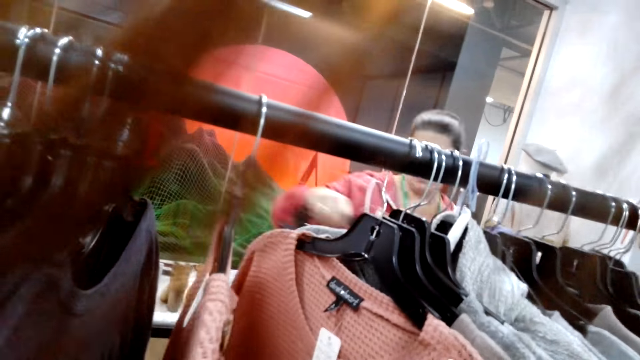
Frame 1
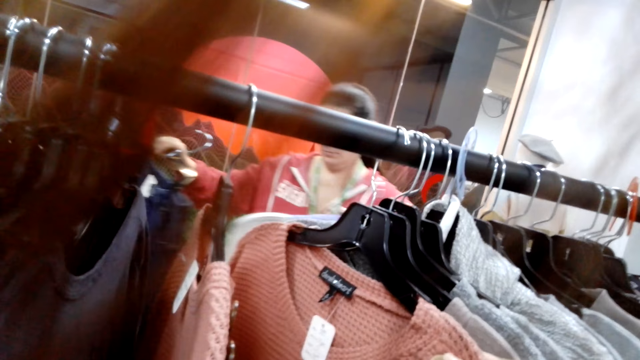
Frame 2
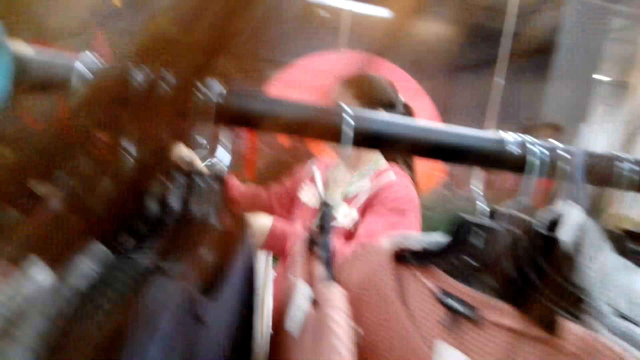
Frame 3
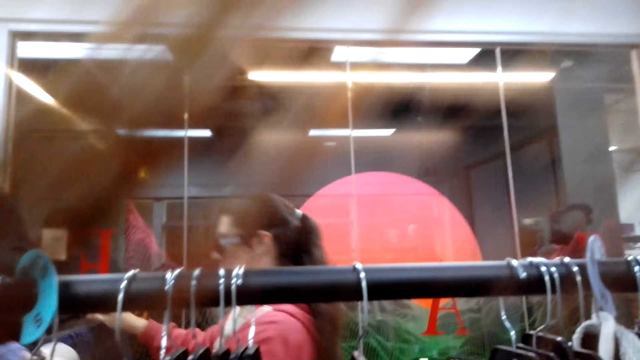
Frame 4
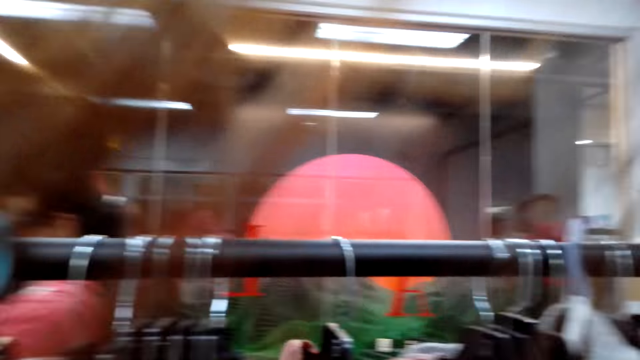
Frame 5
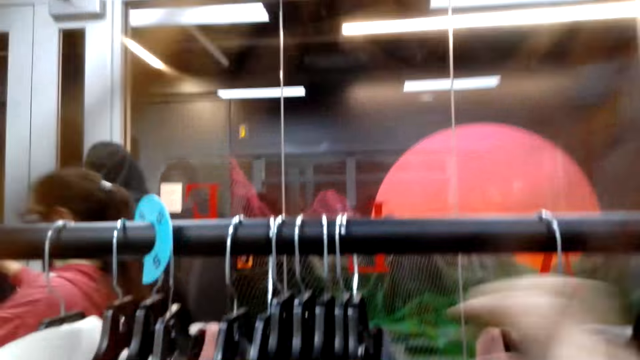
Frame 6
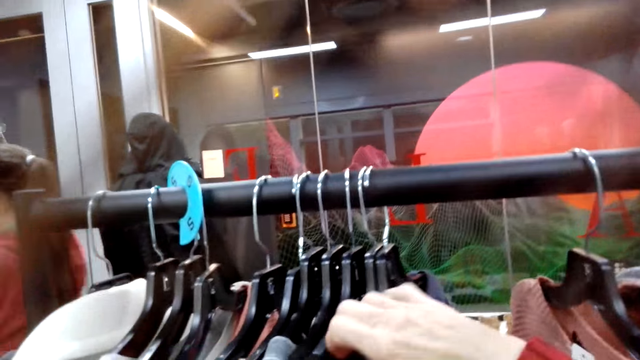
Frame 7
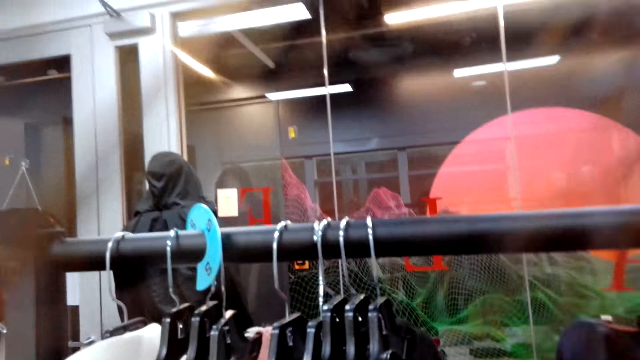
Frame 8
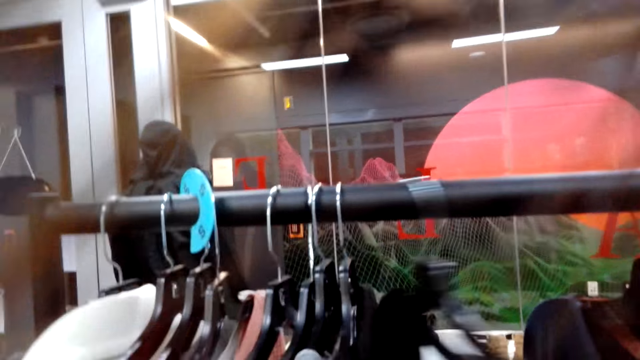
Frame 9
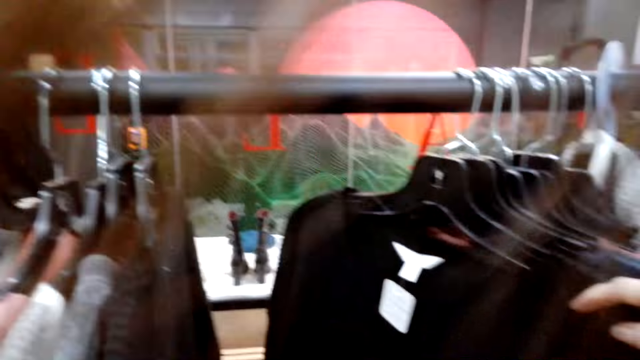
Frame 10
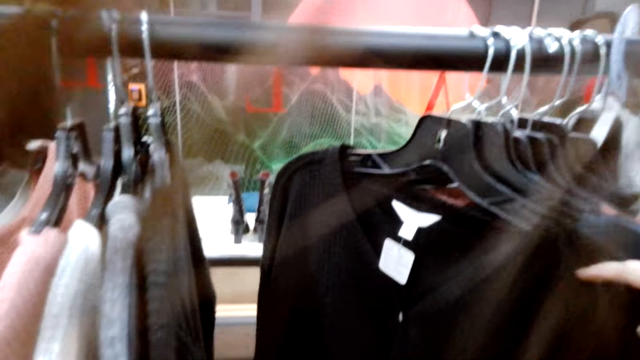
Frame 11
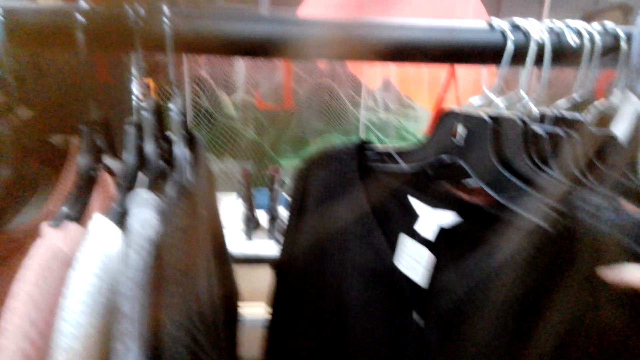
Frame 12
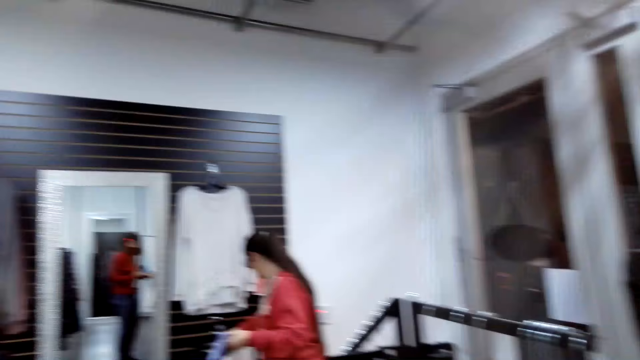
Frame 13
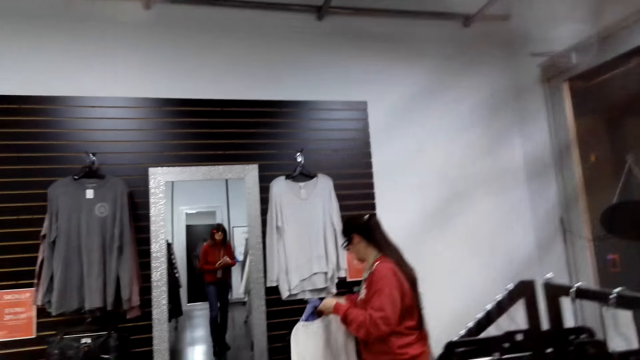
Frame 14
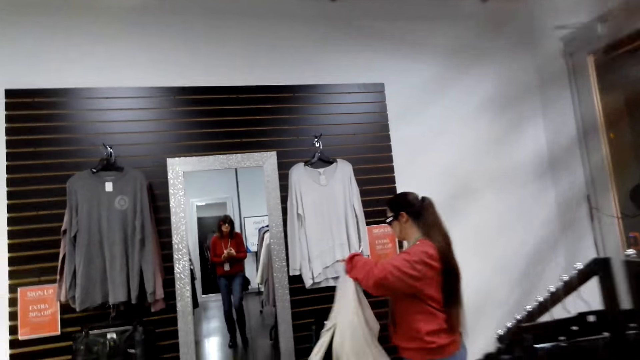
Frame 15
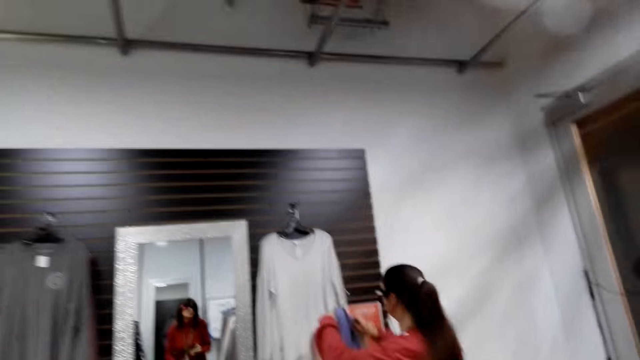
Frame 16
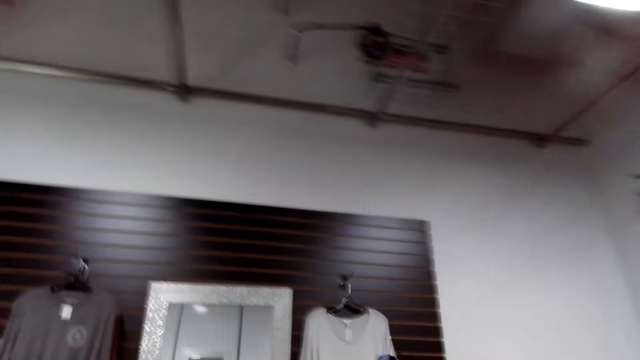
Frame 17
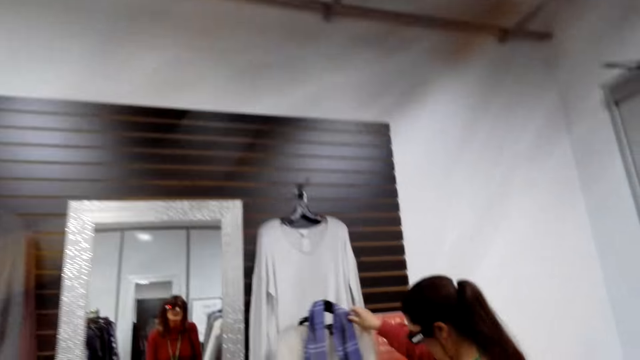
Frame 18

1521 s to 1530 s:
A woman puts the blouse to the hanger. Another woman picks up the blouse from the hanger, walks around the room and takes the blouse to the camera wearer.

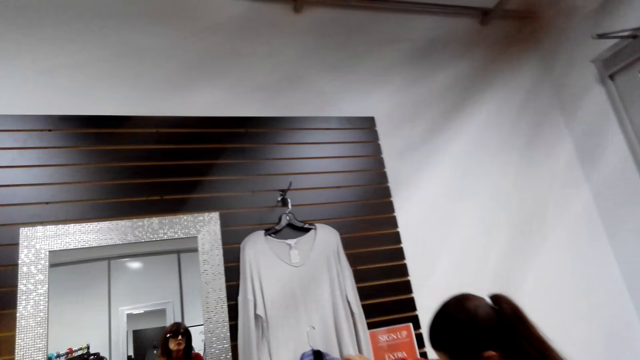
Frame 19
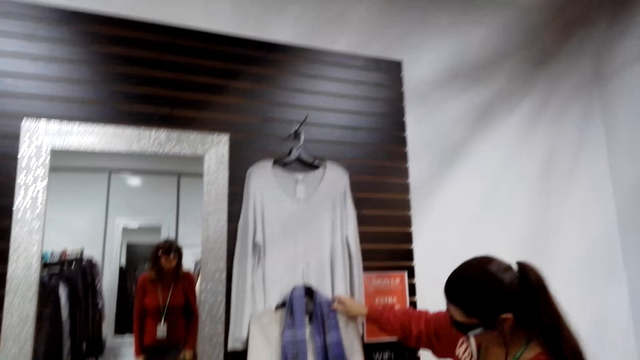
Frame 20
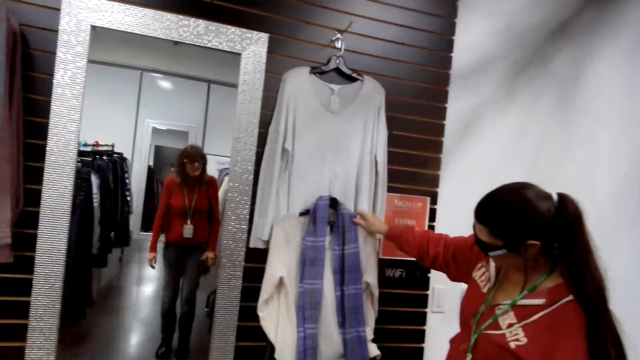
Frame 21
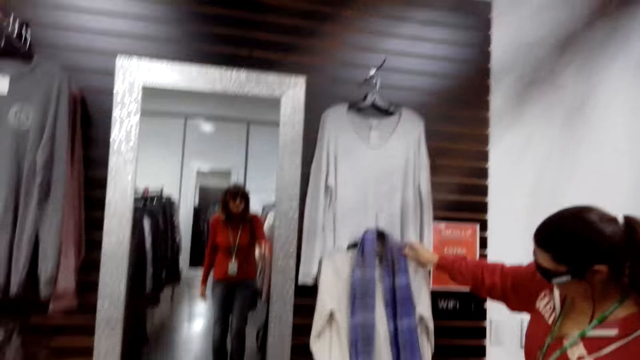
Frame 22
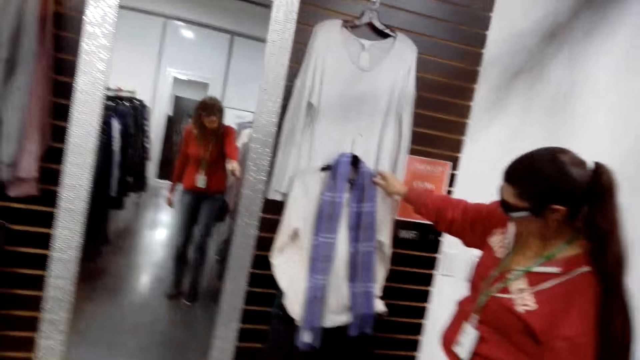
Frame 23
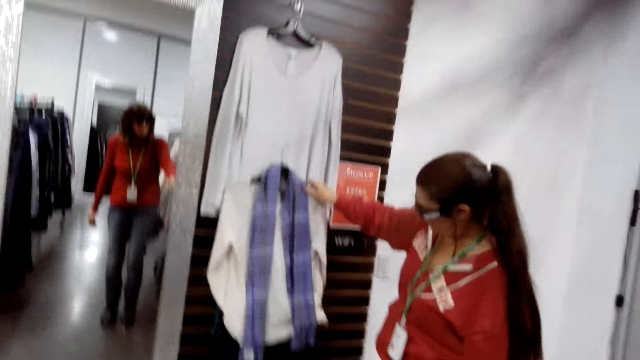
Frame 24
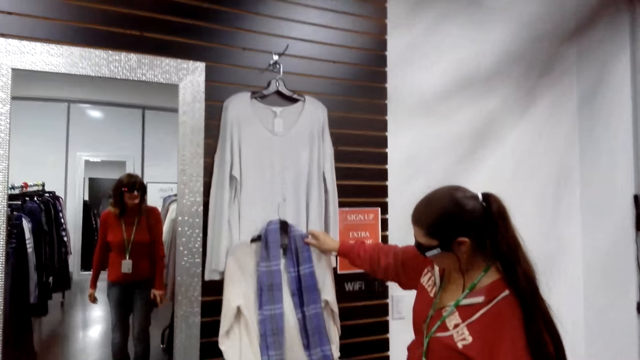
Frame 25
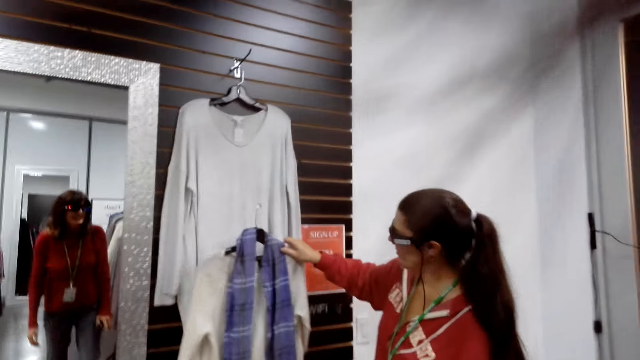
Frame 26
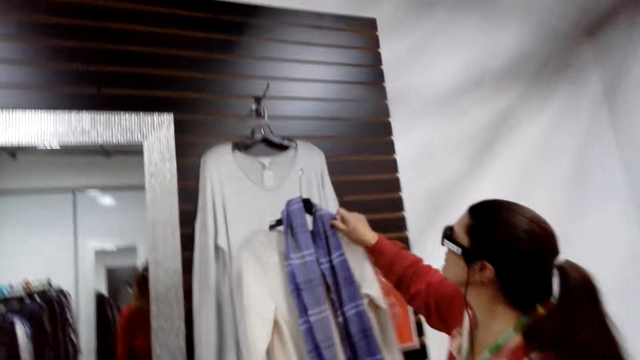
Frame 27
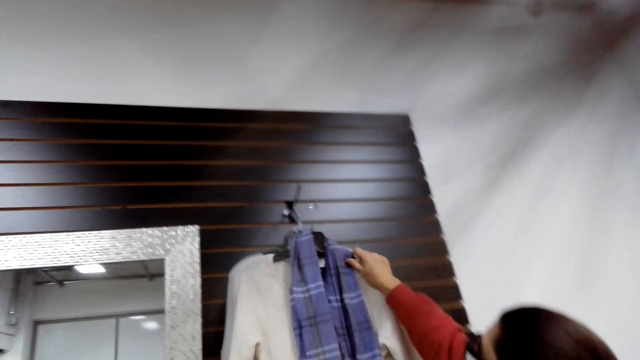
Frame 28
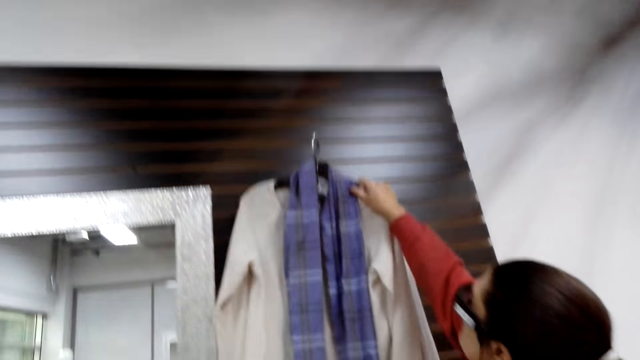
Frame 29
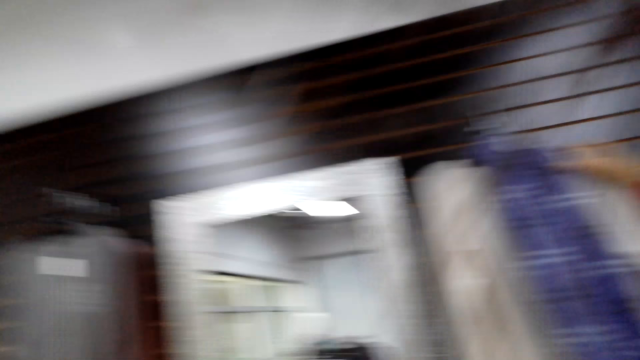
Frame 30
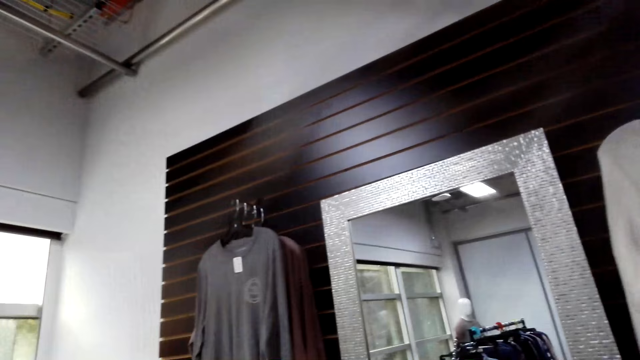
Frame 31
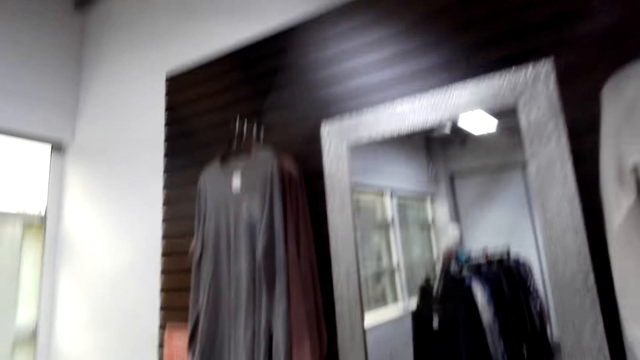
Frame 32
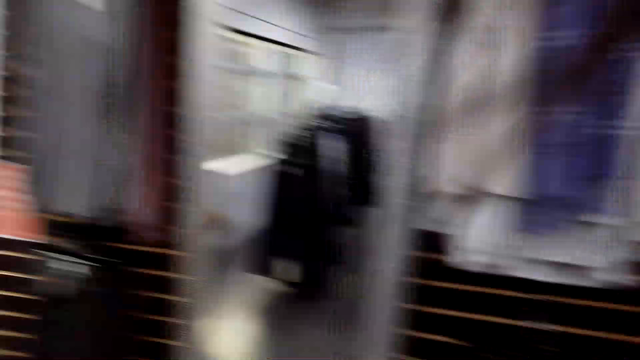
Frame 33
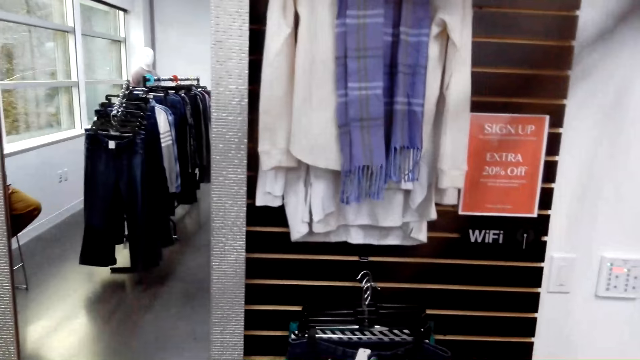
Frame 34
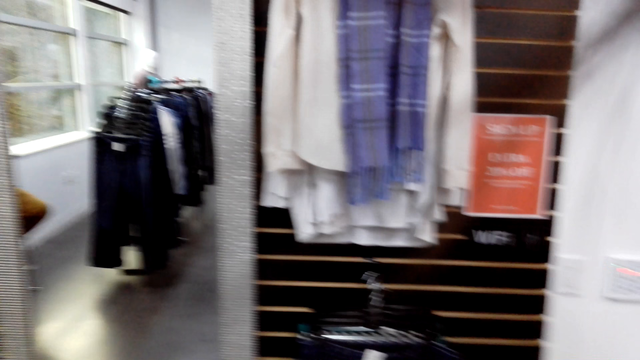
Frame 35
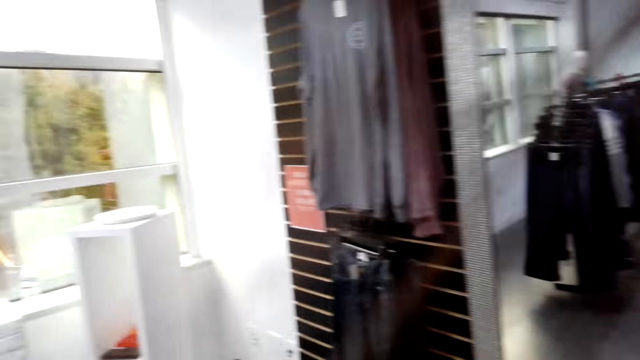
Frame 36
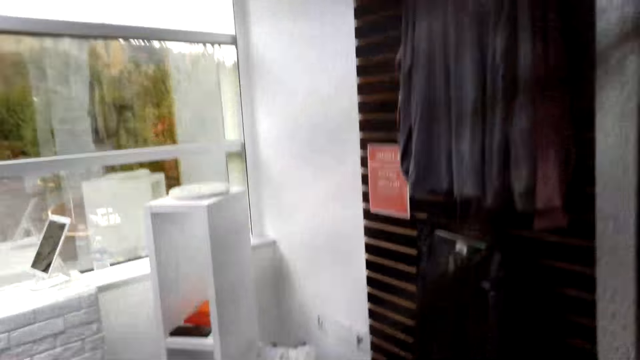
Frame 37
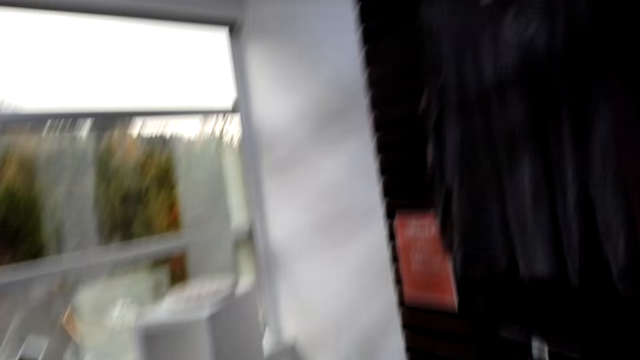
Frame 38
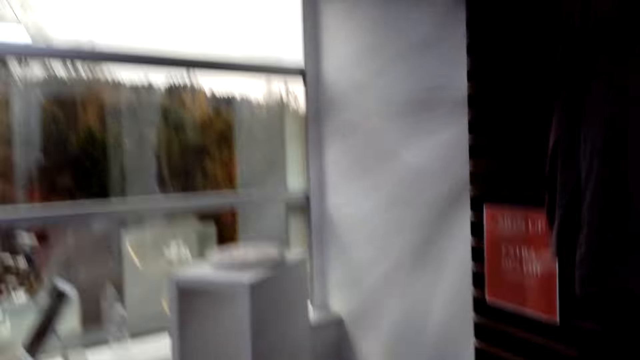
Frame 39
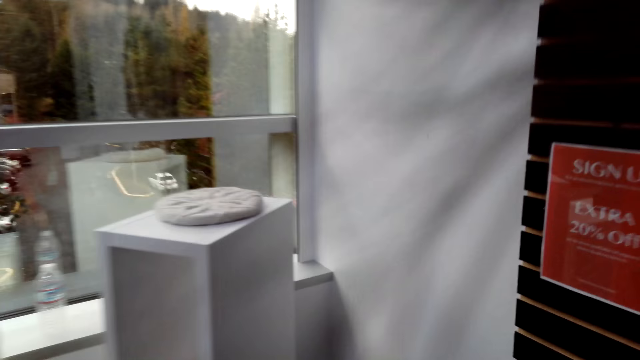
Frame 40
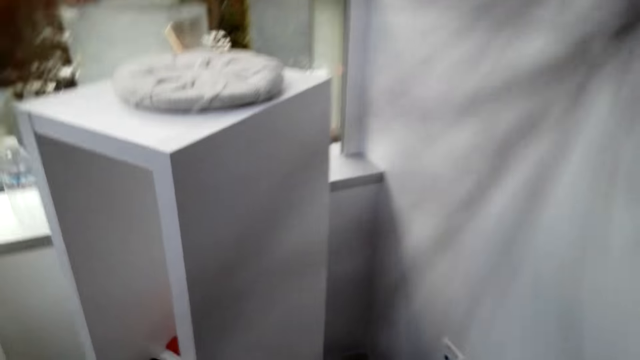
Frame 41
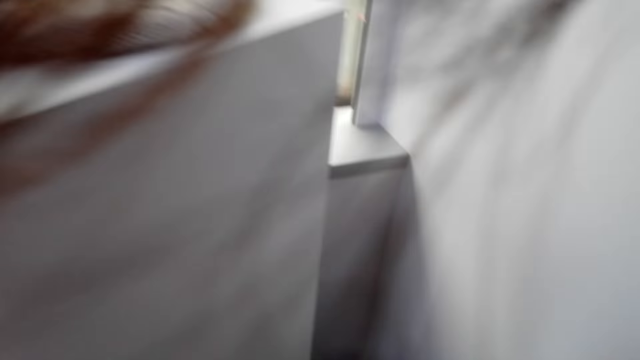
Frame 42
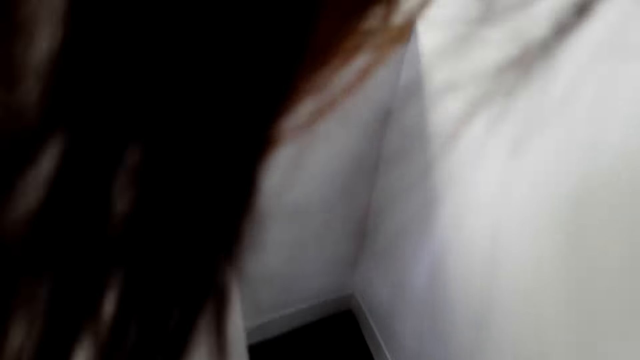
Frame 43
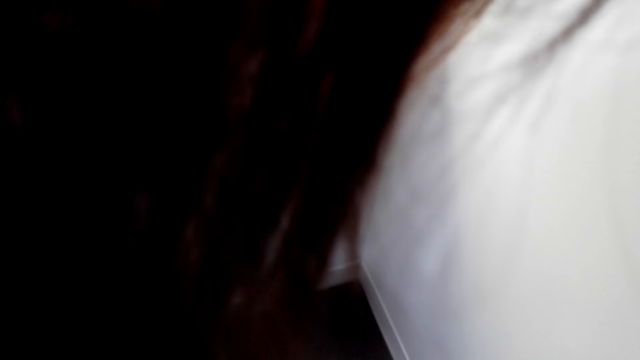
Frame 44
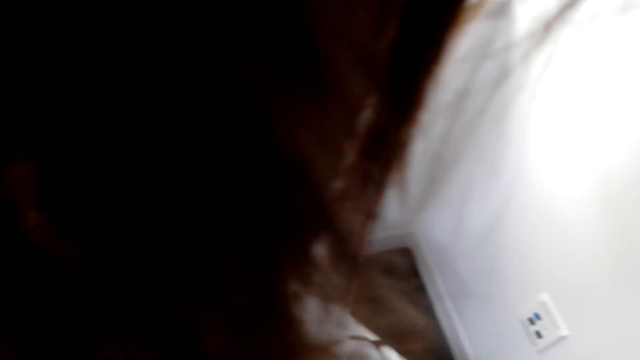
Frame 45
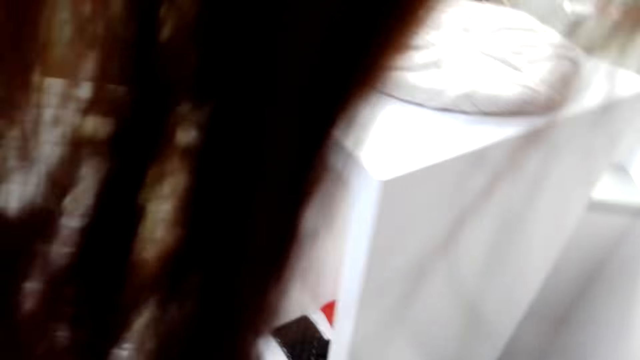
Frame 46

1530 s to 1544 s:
A woman examines the tops, lifts the blouse up and hangs the blouse on the hanger on top of the other. The woman removes her hand from the hanger and discusses something with the camera wearer. The camera wearer looks around the room. The woman moves around the shop.
